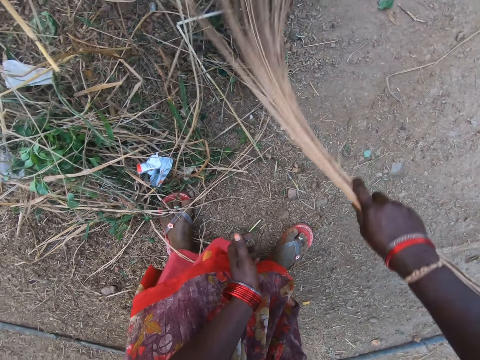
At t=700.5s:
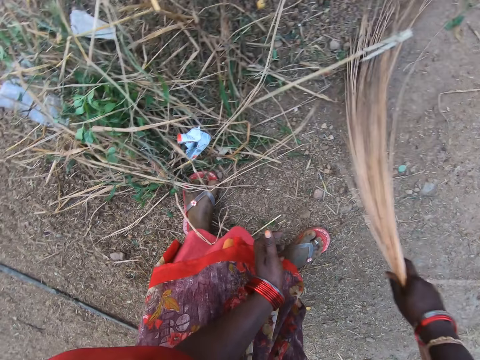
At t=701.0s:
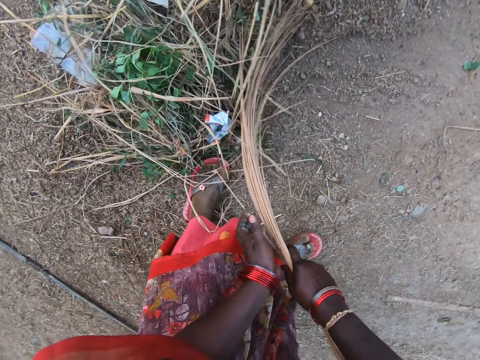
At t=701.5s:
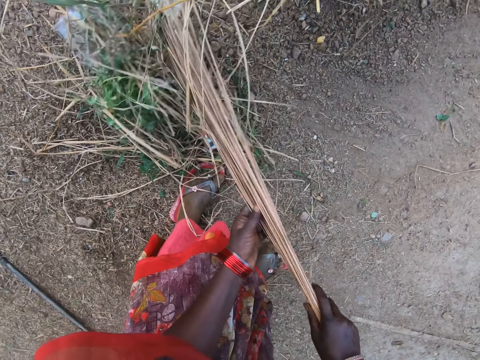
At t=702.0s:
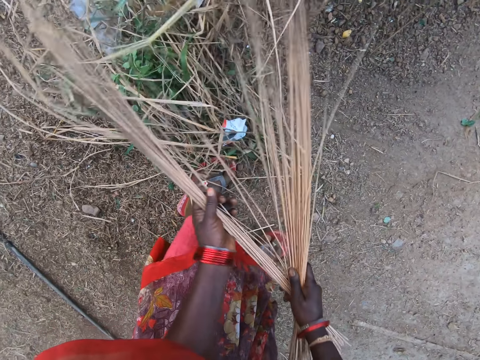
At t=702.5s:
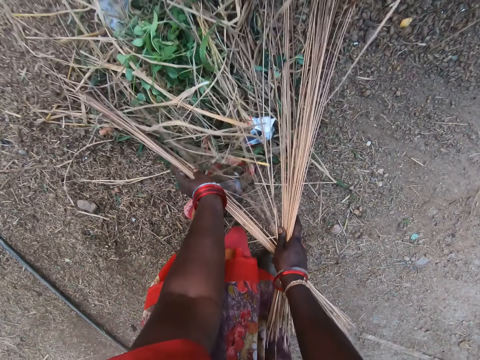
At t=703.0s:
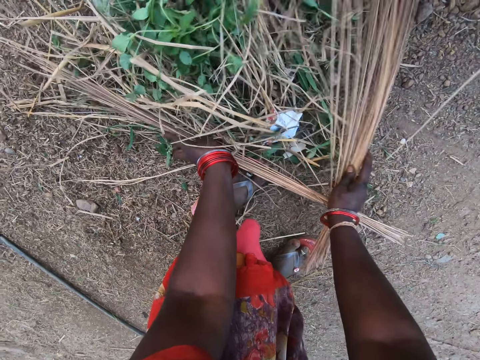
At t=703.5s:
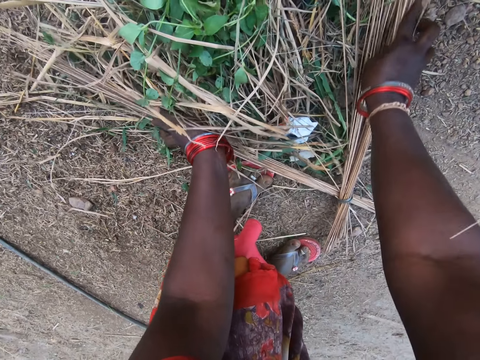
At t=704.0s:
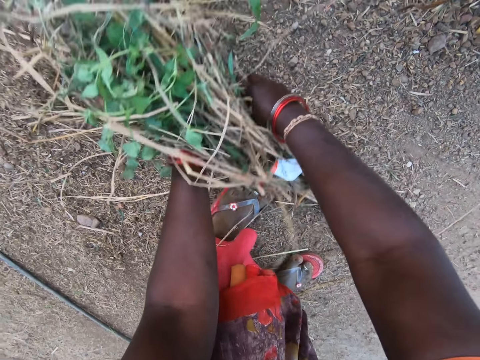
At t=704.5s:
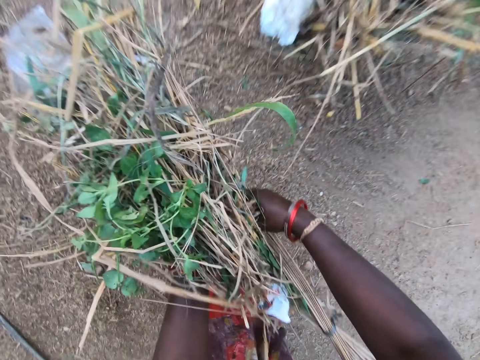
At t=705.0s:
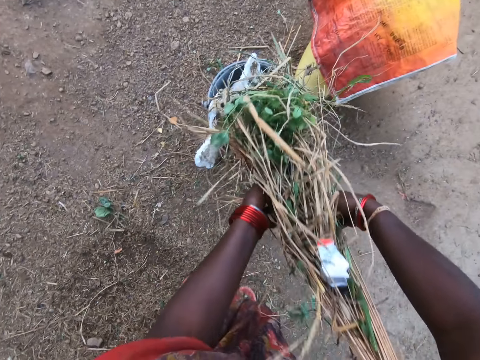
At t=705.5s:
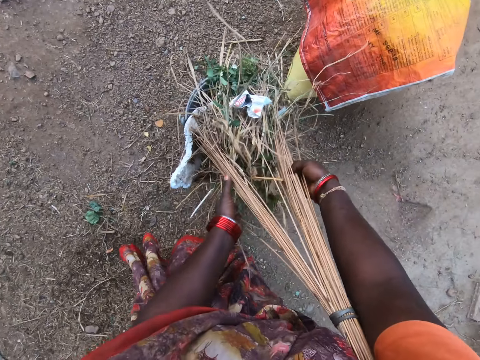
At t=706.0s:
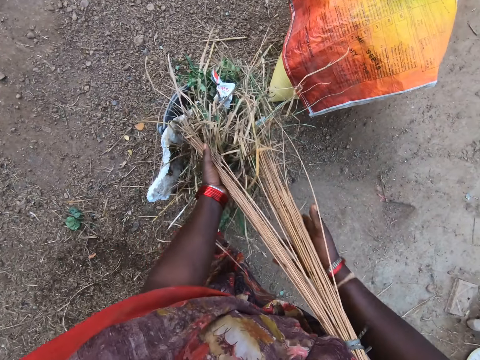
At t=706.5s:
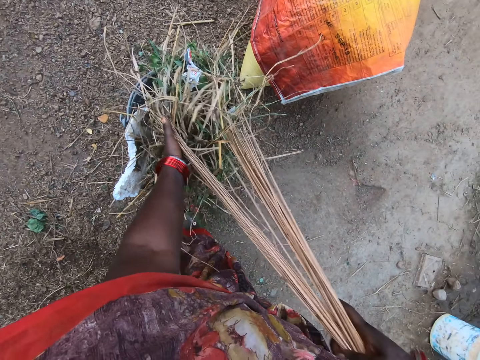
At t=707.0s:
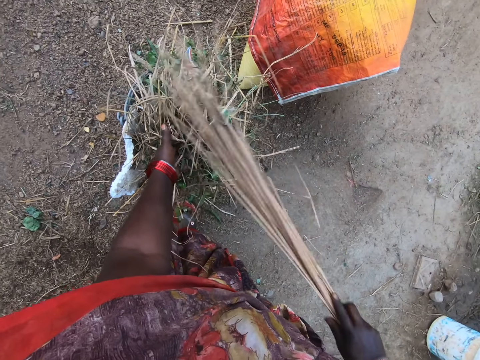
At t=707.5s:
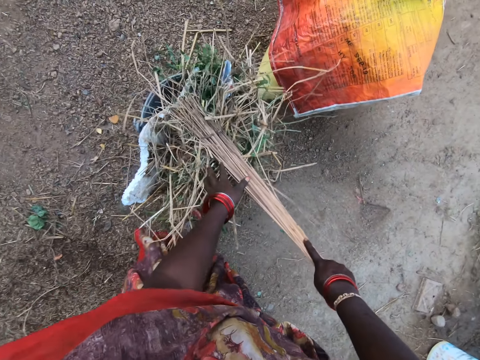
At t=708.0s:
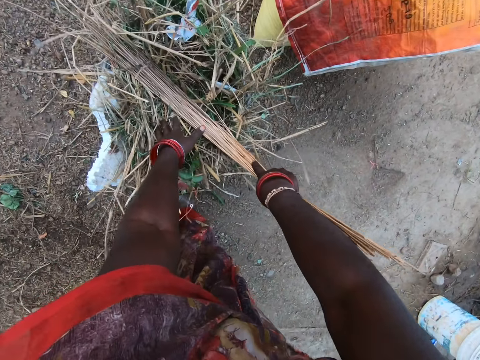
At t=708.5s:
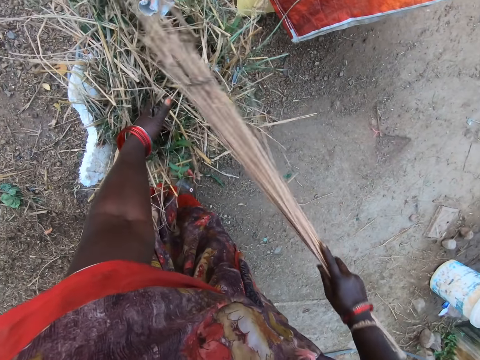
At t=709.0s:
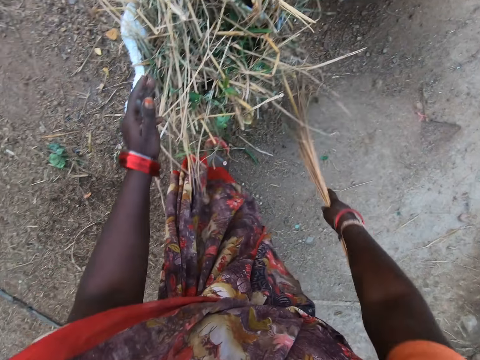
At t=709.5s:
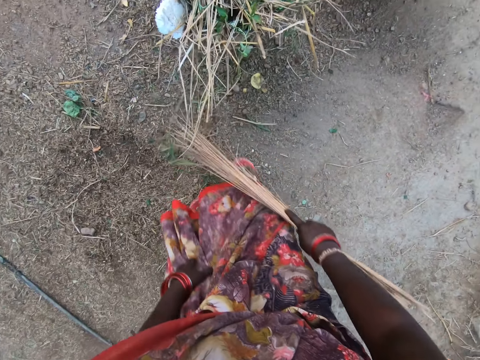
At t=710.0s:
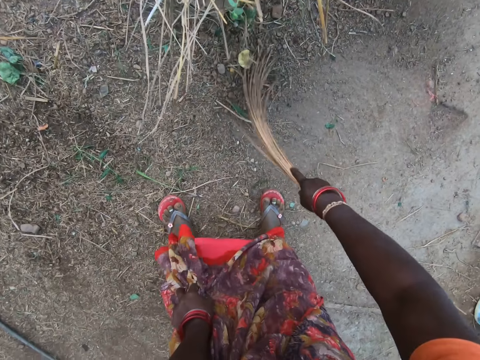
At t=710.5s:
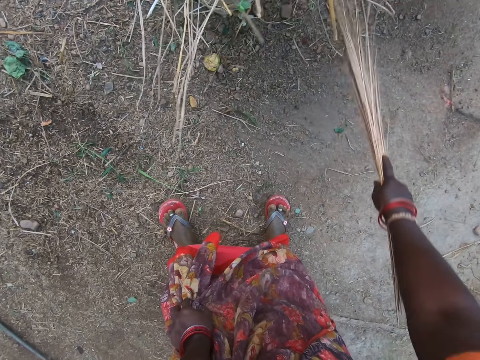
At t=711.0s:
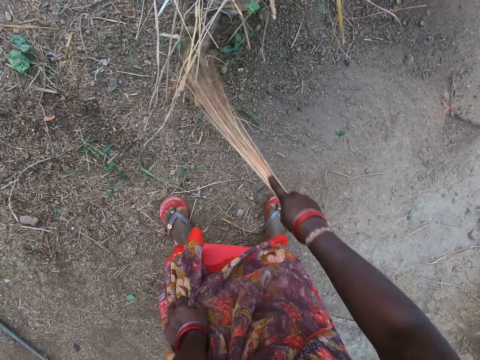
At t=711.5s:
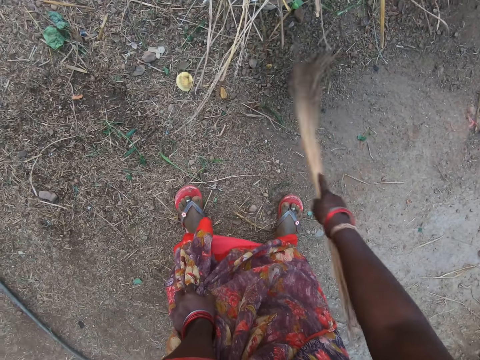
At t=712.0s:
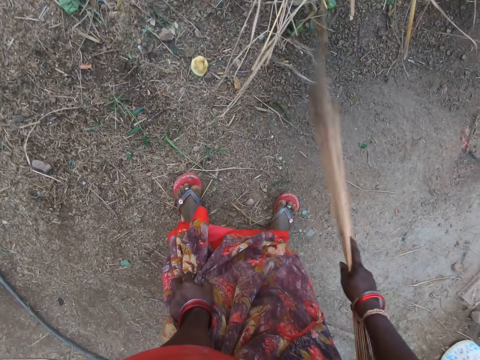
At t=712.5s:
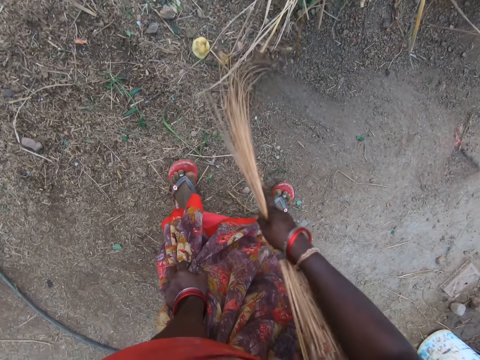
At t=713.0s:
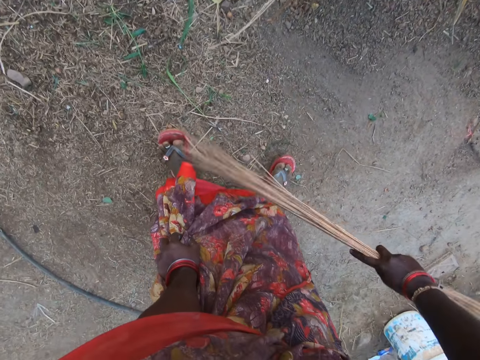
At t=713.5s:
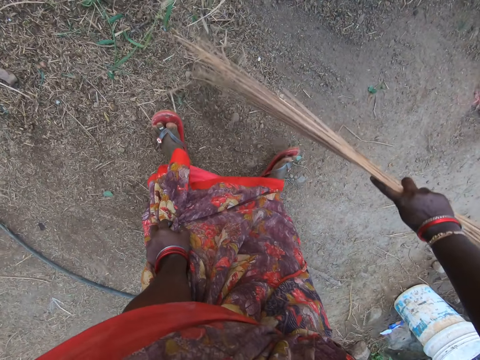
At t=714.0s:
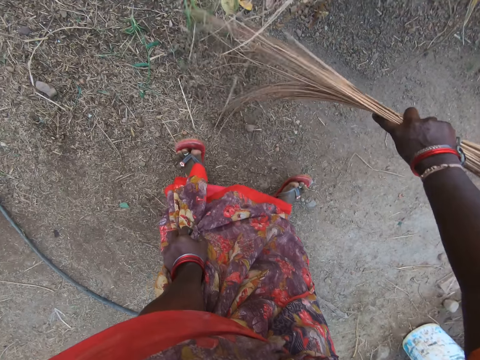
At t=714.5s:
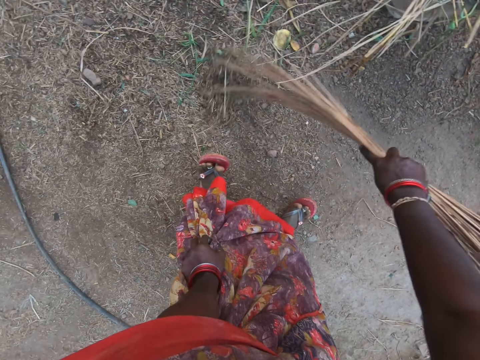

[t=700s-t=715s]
The camera wearer packs the dirt from the floor with the broom. They put the dirt in the bucket. They sweep the floor with the broom near the bucket.

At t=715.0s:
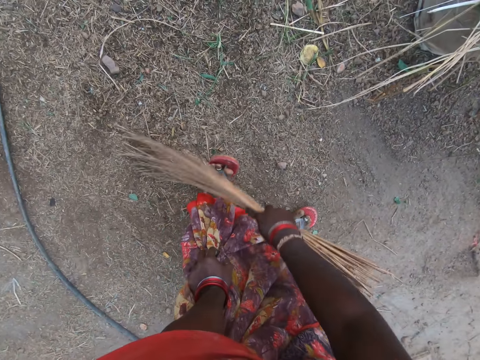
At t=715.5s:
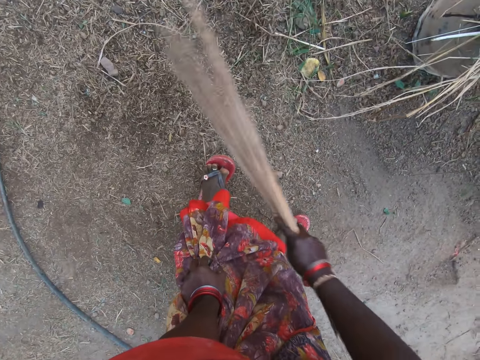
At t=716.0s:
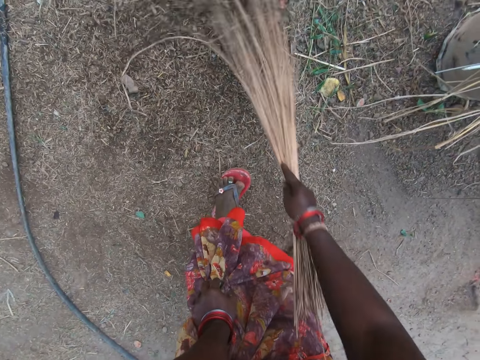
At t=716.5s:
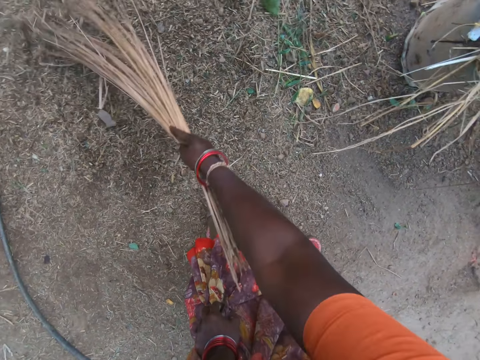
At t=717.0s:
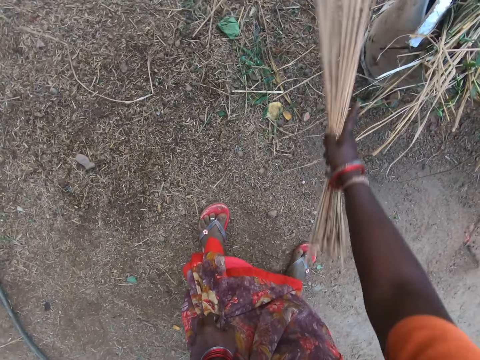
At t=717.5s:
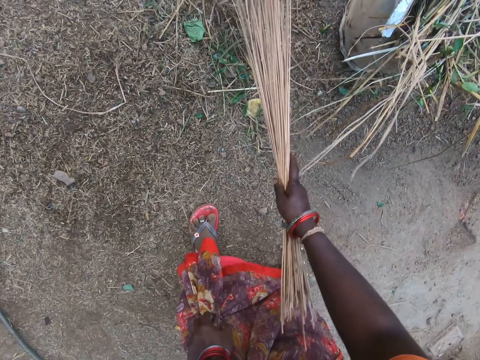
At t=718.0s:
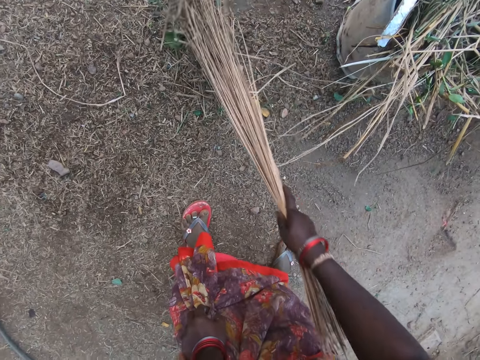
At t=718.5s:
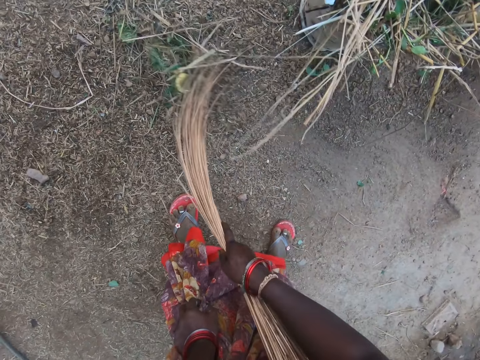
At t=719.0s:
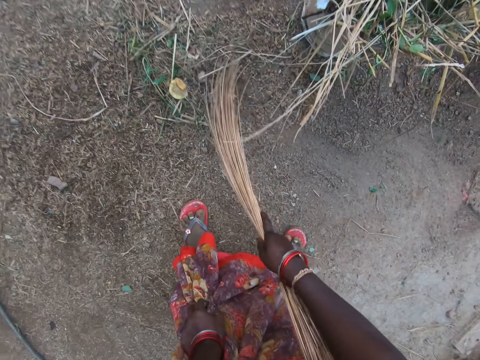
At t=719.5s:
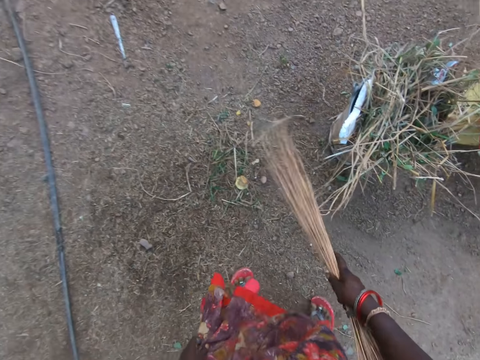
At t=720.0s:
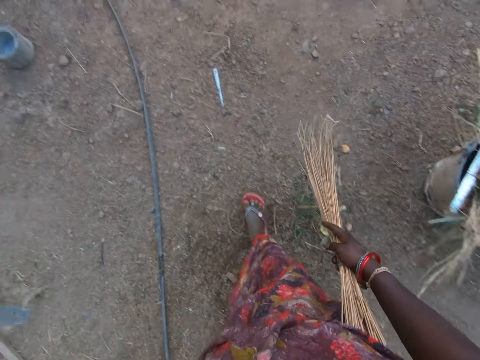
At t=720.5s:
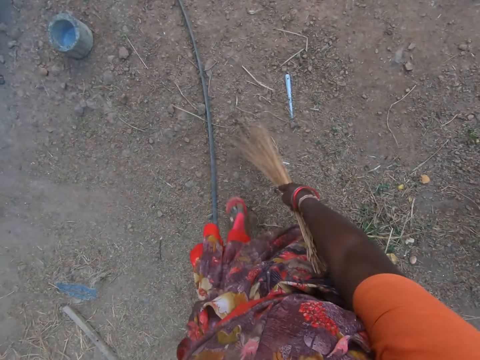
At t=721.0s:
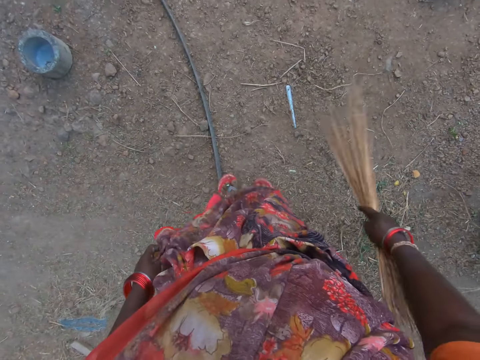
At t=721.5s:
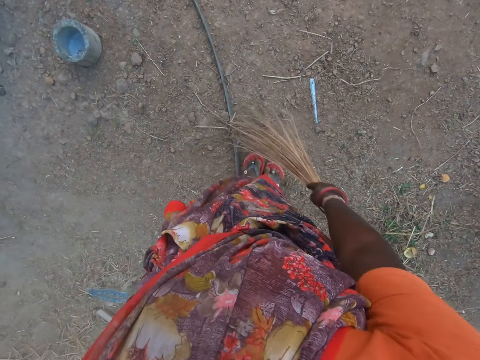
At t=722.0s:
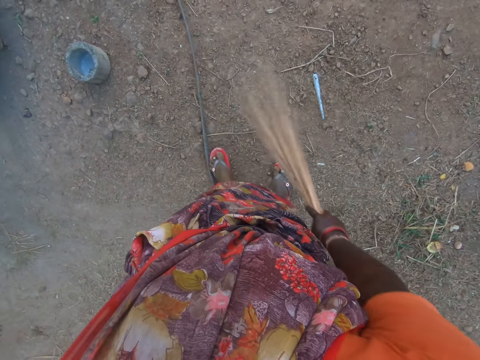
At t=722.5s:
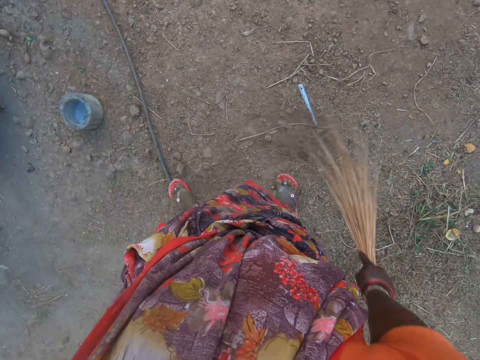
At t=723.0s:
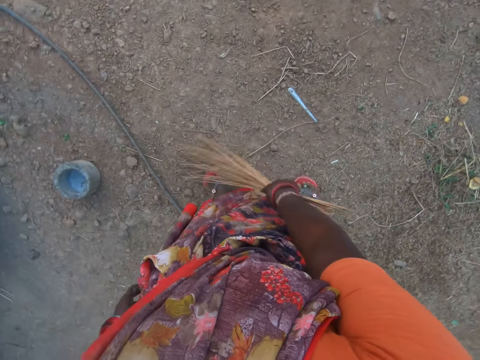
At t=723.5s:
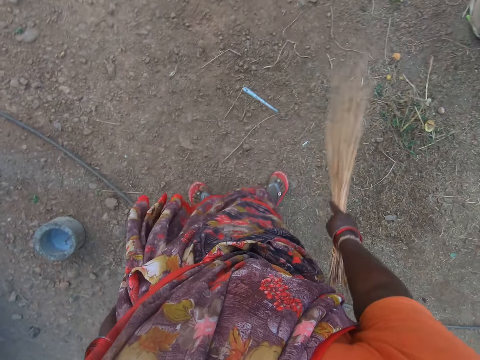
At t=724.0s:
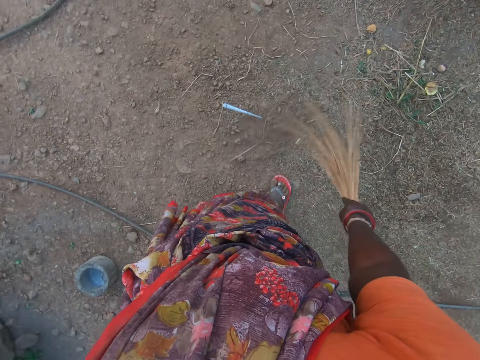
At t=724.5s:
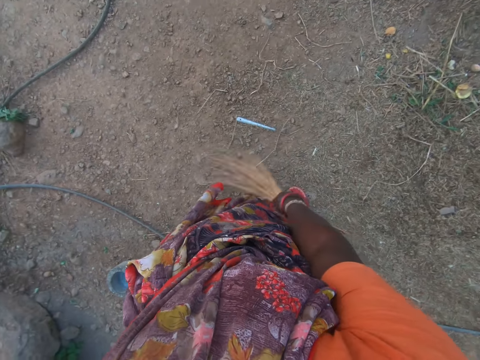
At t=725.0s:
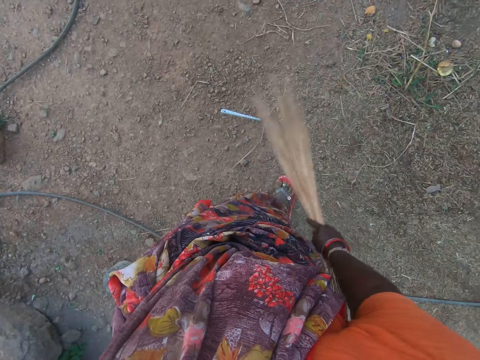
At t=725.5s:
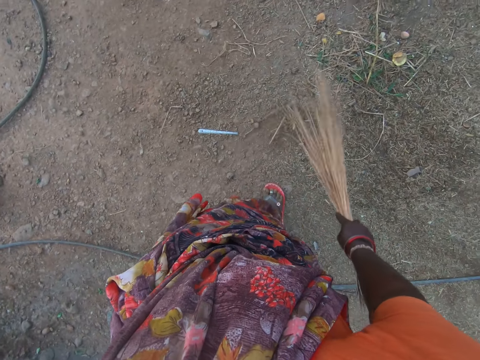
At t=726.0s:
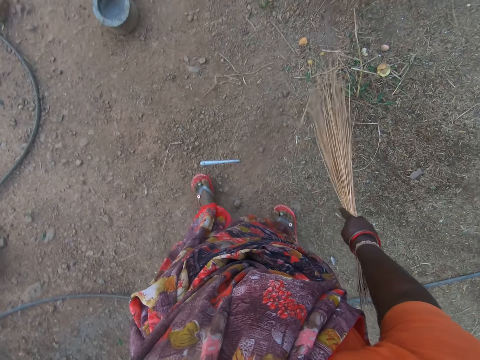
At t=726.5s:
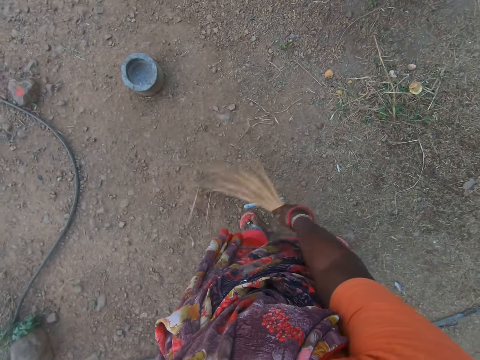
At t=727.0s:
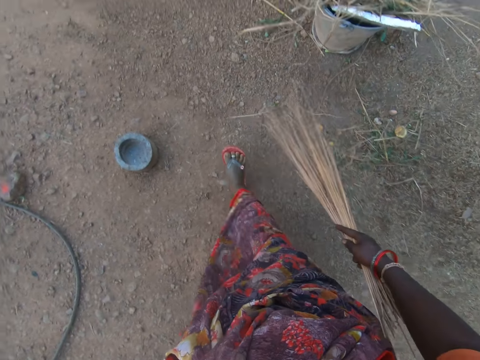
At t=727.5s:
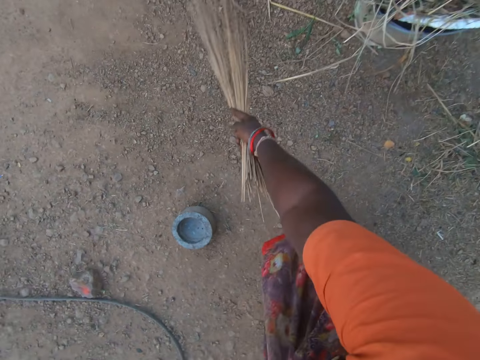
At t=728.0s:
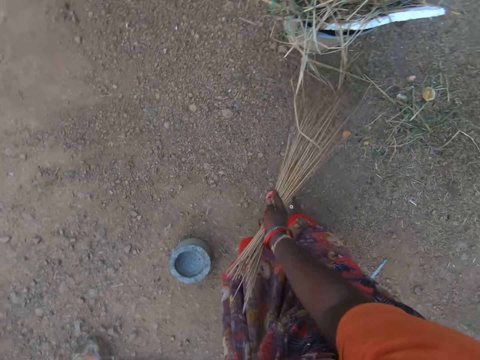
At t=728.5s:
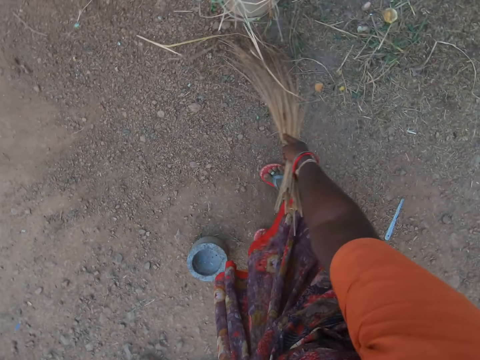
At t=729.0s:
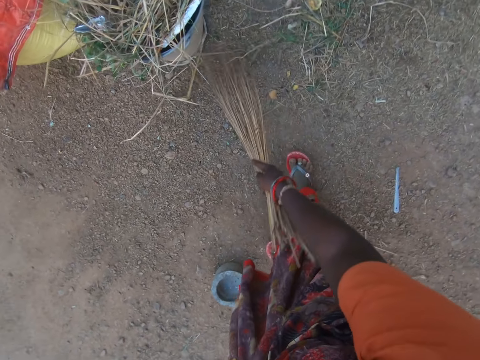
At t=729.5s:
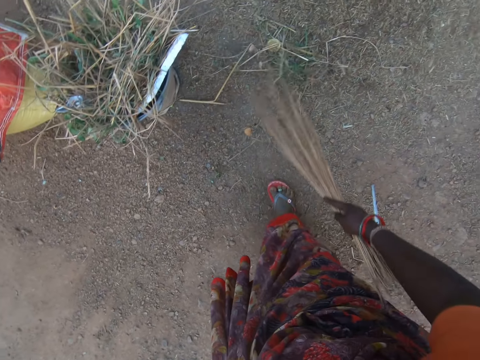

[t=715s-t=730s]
The camera wearer sweeps the floor with the broom. She moves a wire on the floor with her left leg. She sweeps the floor with the broom.
